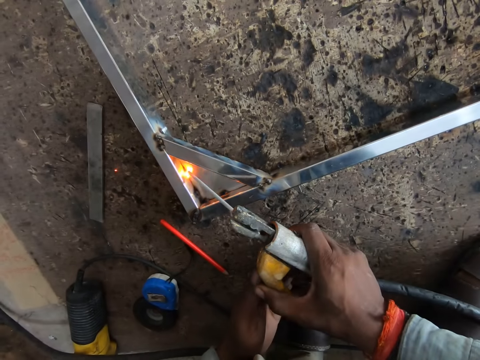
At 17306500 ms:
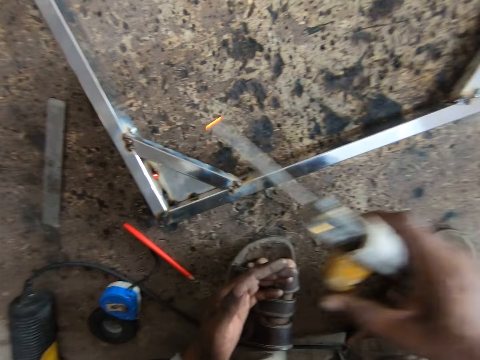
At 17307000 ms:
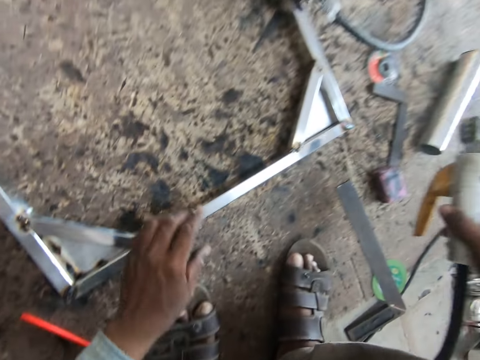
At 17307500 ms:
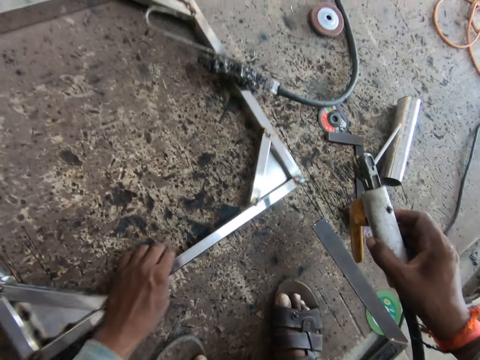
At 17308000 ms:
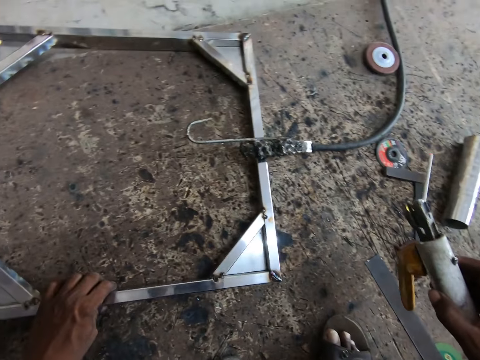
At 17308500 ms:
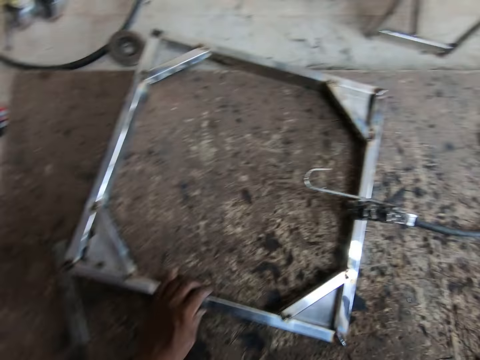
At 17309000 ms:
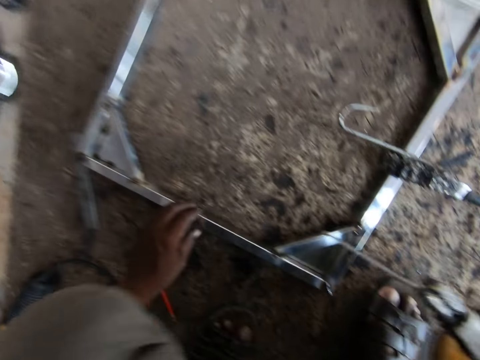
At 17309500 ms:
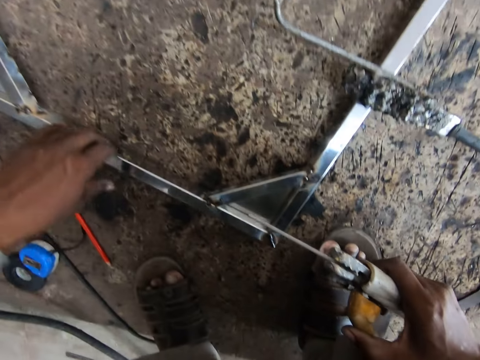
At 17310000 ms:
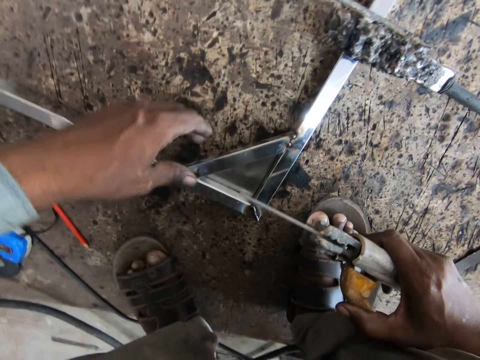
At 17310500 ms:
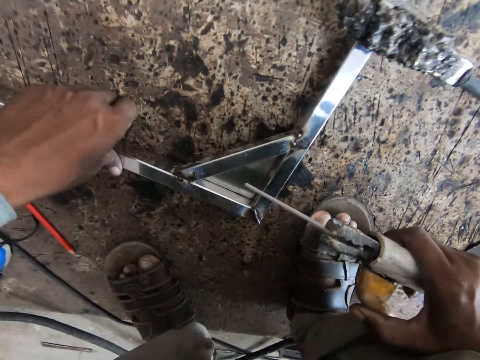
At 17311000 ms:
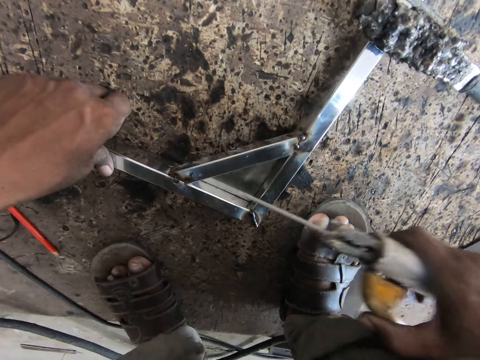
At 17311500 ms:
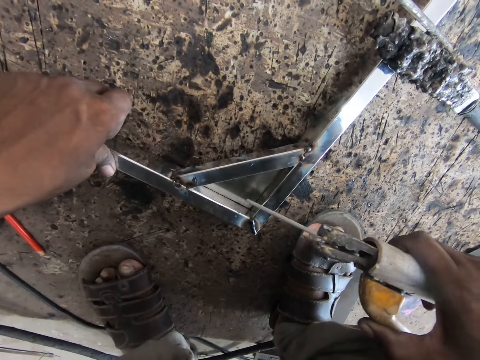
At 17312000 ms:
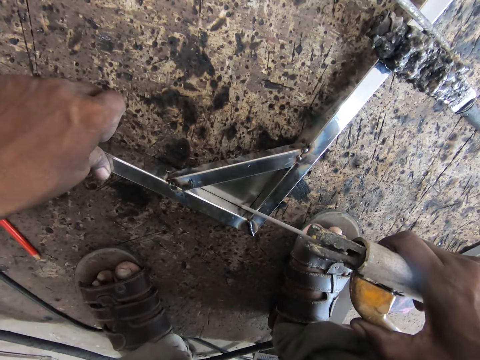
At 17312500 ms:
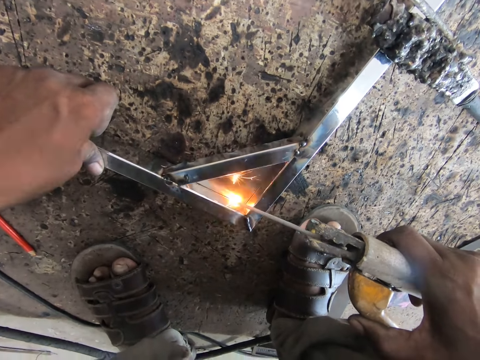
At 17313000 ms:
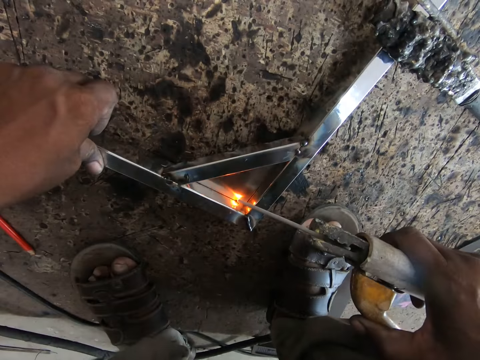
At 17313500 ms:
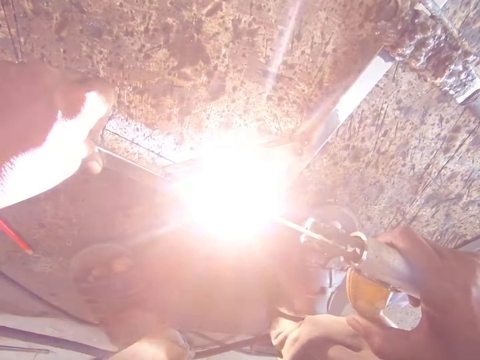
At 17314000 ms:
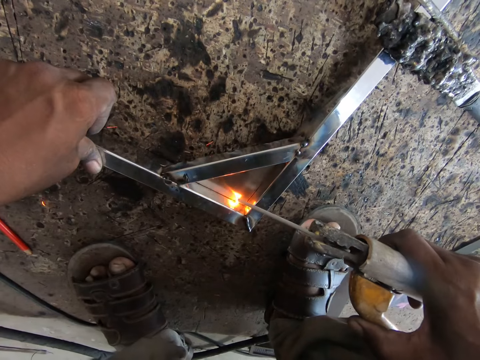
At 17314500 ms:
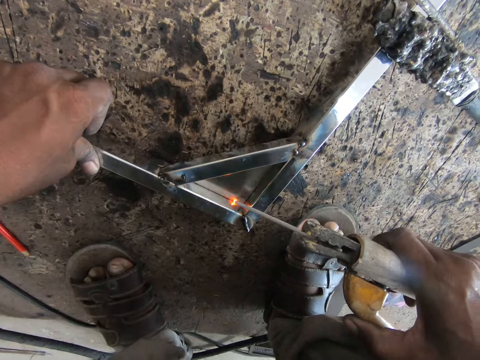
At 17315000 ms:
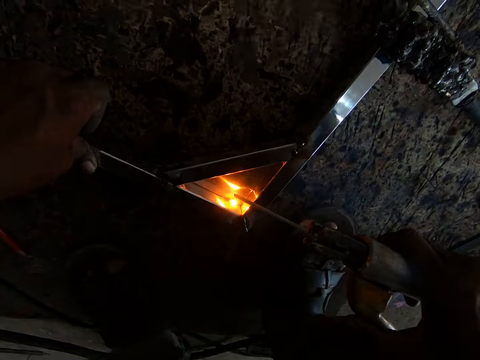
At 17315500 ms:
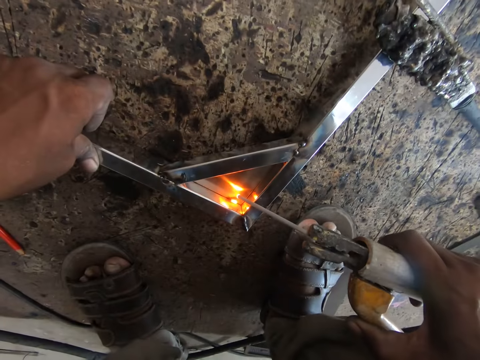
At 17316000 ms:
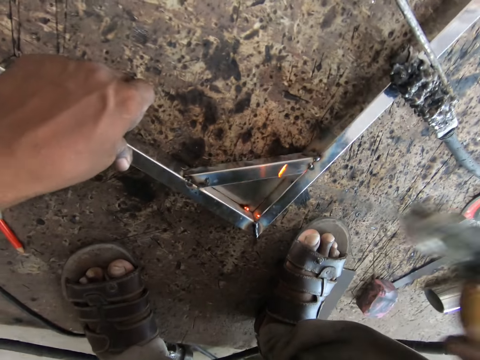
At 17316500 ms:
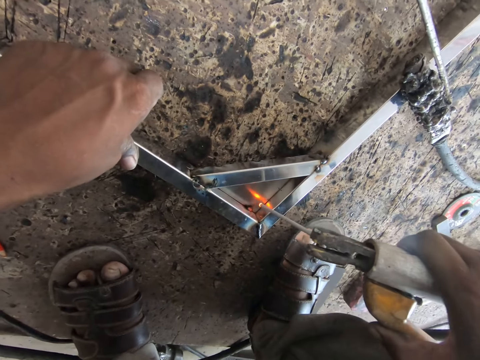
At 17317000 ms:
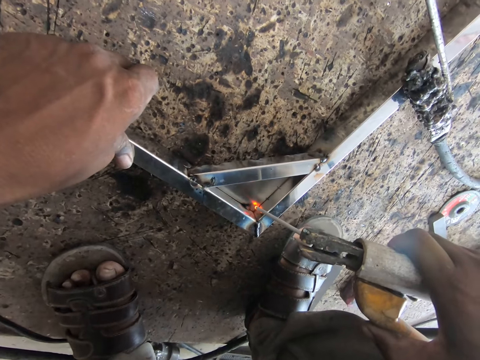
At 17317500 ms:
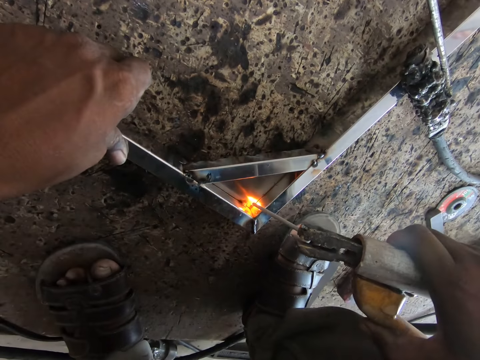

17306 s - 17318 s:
The camera wearer lifts the welding machine handle. He moves the metal frame across the floor with his left hand. He holds the metal frame on the floor with his left hand. He welds the metal frame with the welding torch in his right hand.

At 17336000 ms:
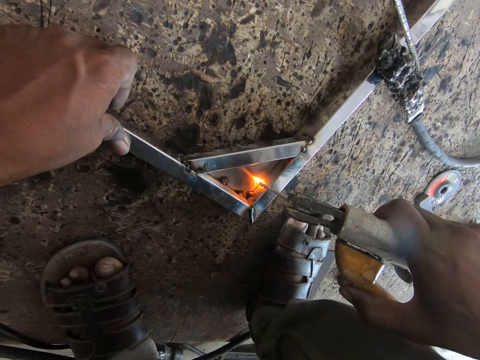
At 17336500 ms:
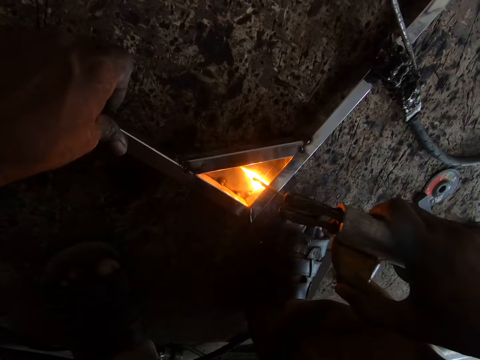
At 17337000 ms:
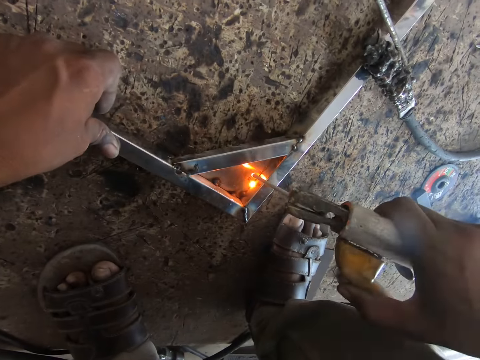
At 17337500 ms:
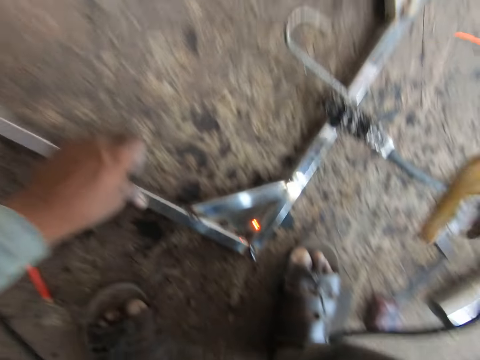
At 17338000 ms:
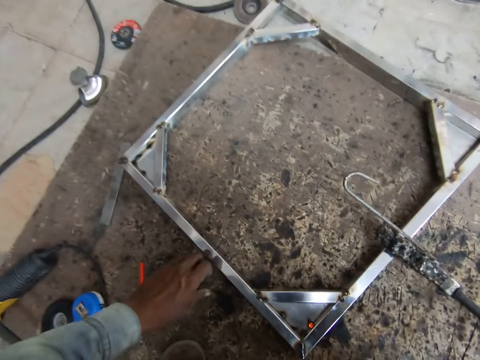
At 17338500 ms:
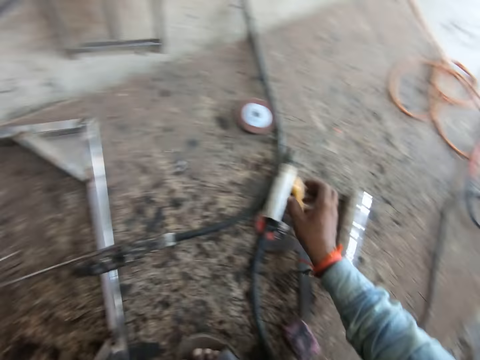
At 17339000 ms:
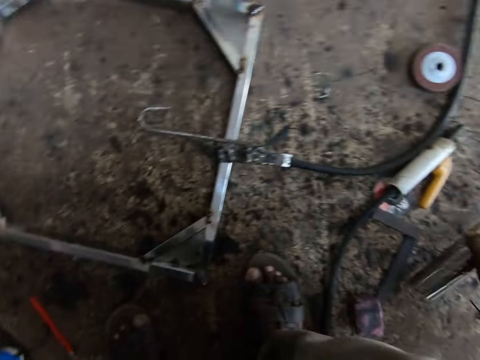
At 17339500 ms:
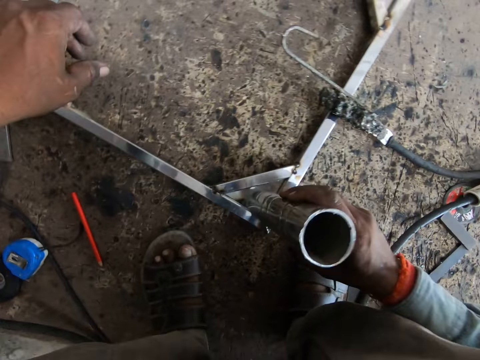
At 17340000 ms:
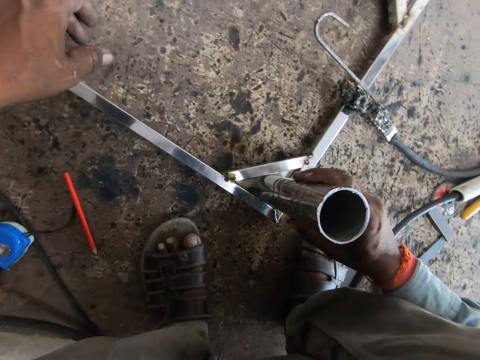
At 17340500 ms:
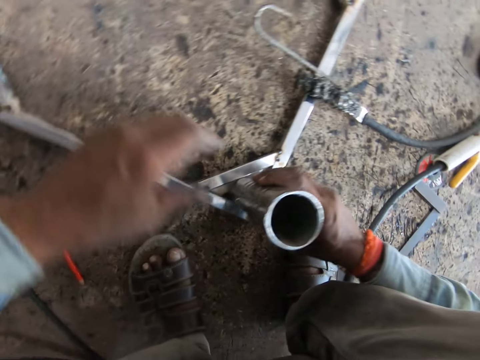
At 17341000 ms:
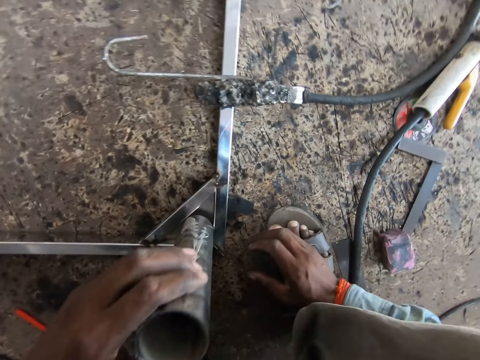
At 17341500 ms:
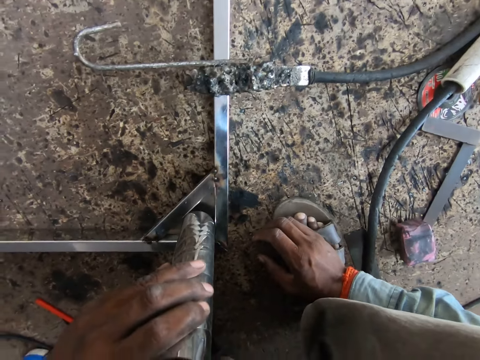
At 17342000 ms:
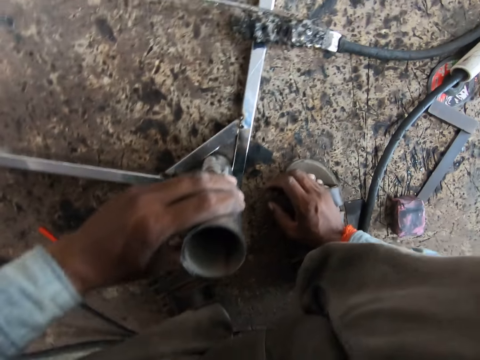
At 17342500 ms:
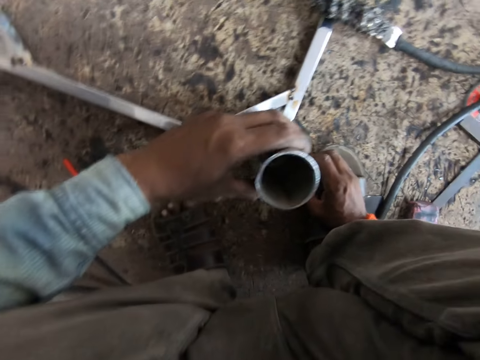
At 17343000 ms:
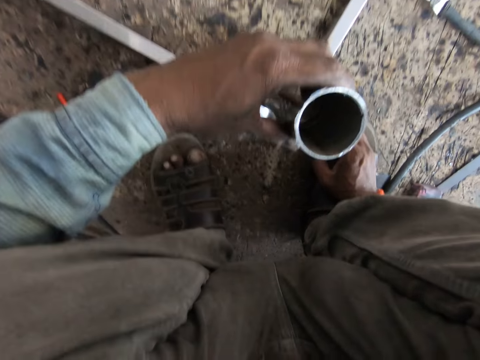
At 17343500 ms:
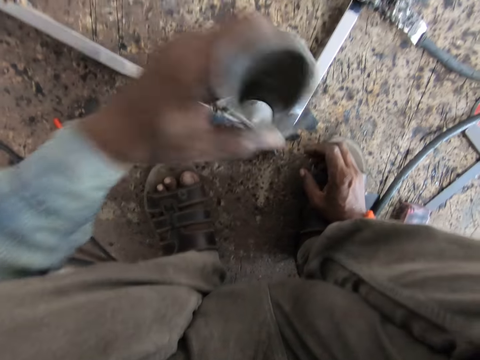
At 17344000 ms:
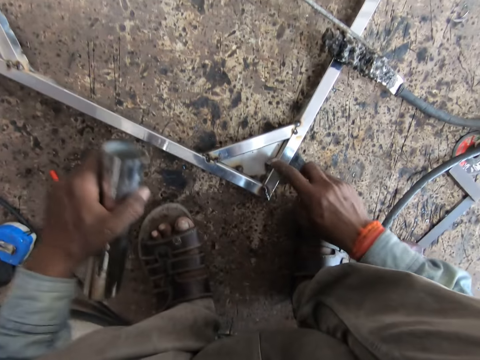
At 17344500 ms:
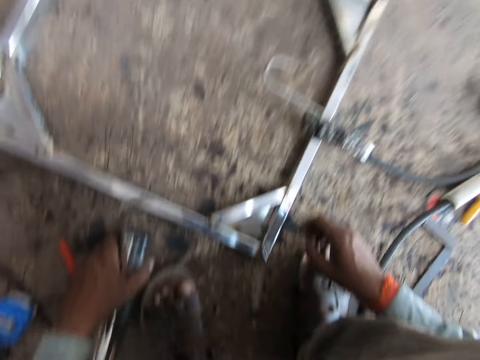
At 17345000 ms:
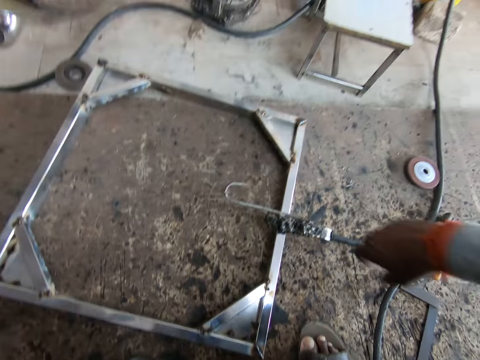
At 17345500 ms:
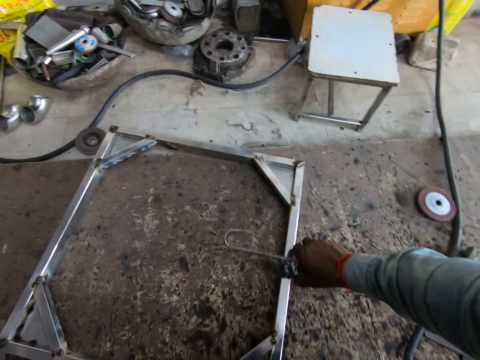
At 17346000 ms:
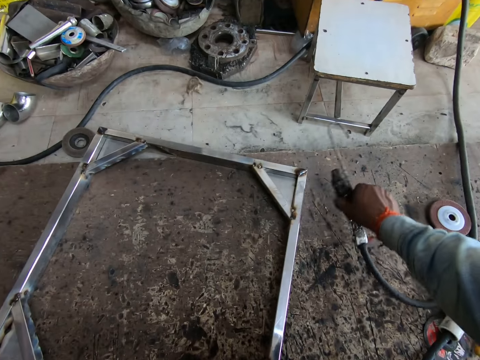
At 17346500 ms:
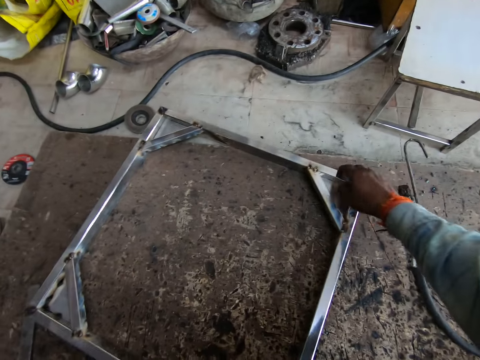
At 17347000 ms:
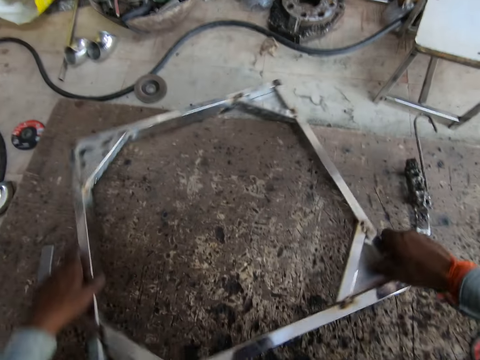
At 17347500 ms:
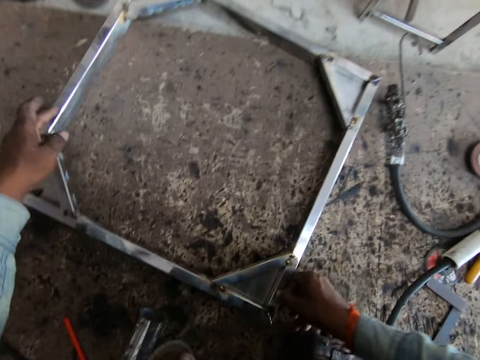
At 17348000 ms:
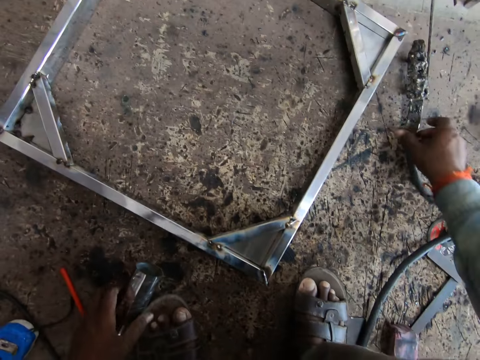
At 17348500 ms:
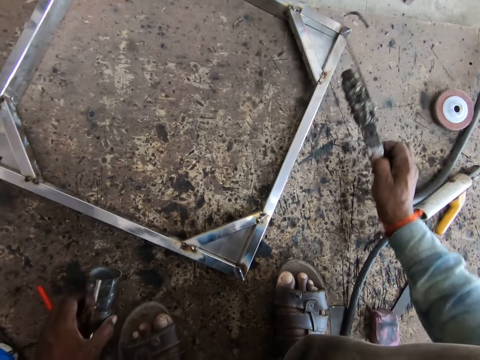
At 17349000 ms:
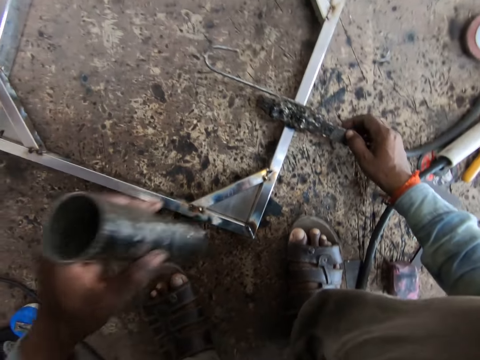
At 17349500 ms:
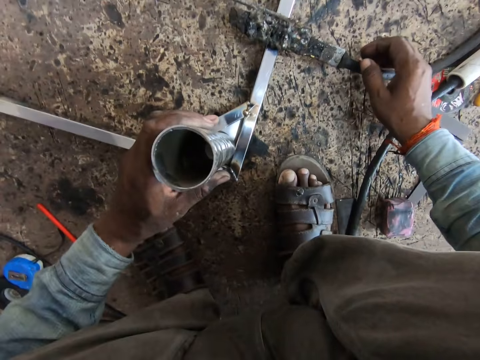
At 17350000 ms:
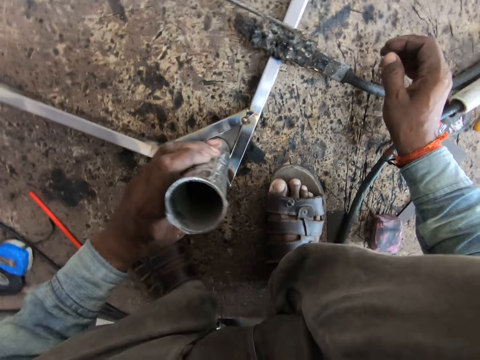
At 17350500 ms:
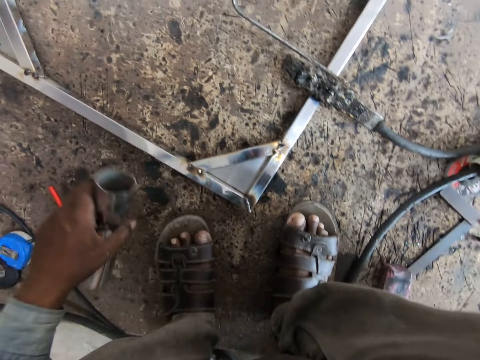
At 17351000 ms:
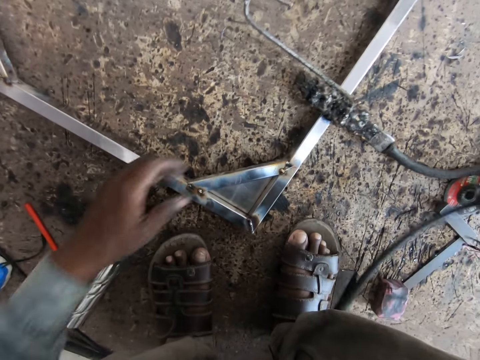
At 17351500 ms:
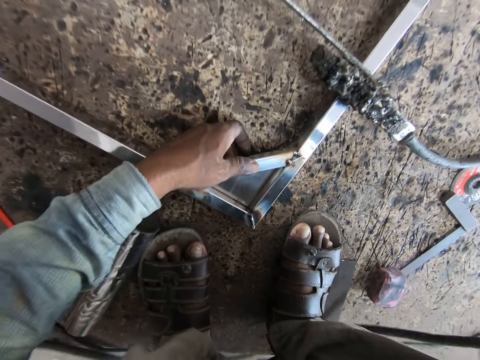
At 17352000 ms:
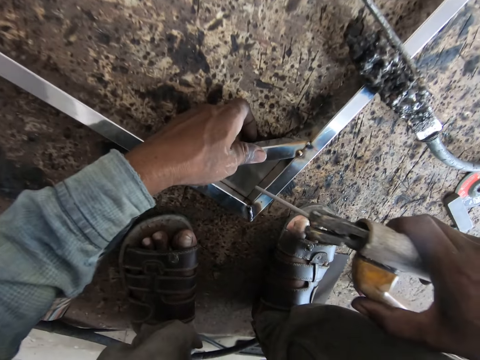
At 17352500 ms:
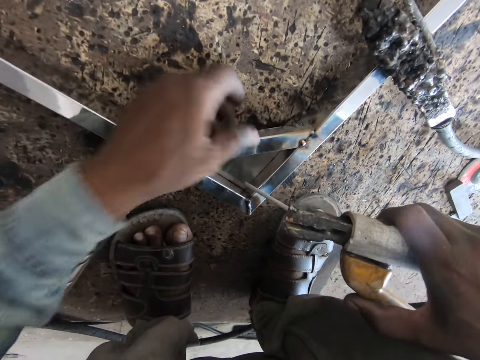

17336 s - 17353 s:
The camera wearer lifts the welding machine handle. He drops the welding torch on the floor with his right hand. He looks around. He picks up a metal pipe or cylindrical metal from the floor with his right hand. He places the metal pipe on the metal frame with his right hand. He passes the cylindrical metal to the left hand. He holds the metal pipe on the metal frame with his left hand. He removes the metal pipe in his left hand from the metal frame. He touches the metal frame on the floor with his right hand. He wipes the metal frame using his finger. He removes the welding torch from the metal frame with his right hand. He drops the welding torch in his right hand on the floor. He turns the metal frame. He picks up the welding torch from the floor with his right hand. He drops the welding torch on the metal frame with his right hand. He places the metal pipe on the metal frame with his left hand. He removes the cylindrical metal from the metal frame and drops the cylindrical metal on the floor. He touches the metal frame using his left hand. He holds the metal frame on the floor with his left hand. He welds the metal frame with the welding torch in his right hand.
